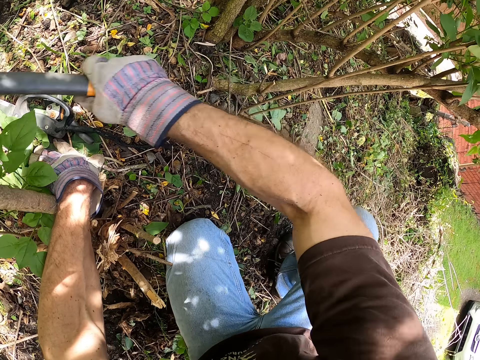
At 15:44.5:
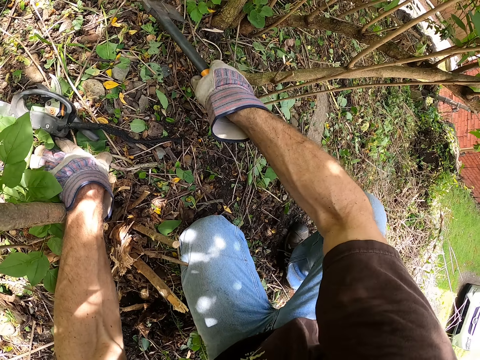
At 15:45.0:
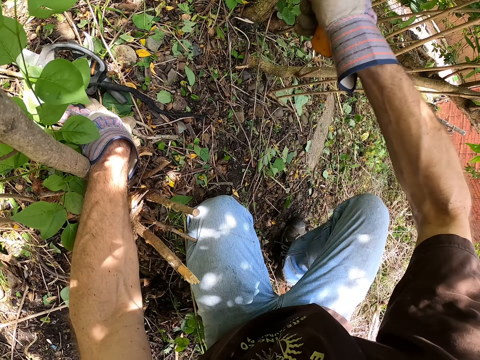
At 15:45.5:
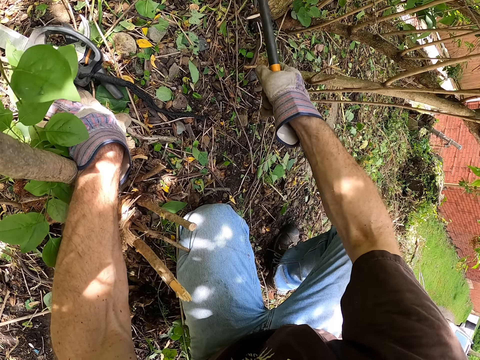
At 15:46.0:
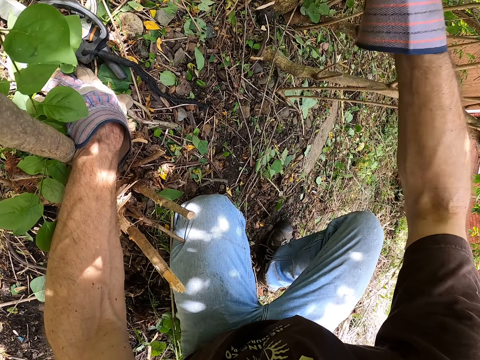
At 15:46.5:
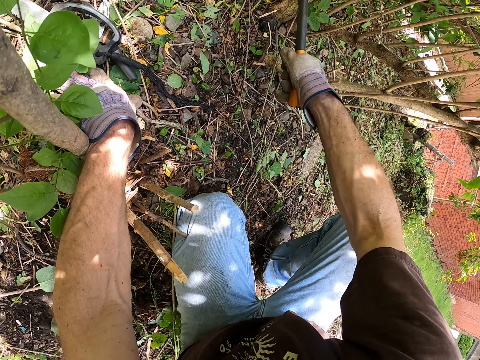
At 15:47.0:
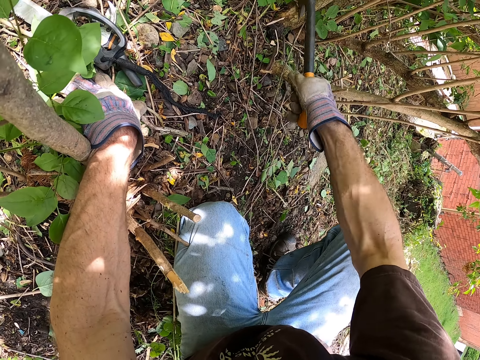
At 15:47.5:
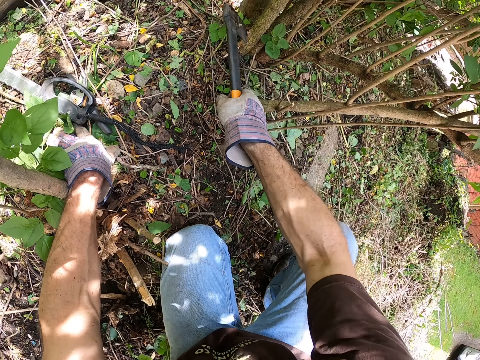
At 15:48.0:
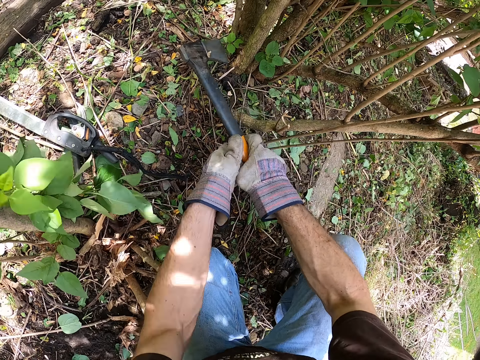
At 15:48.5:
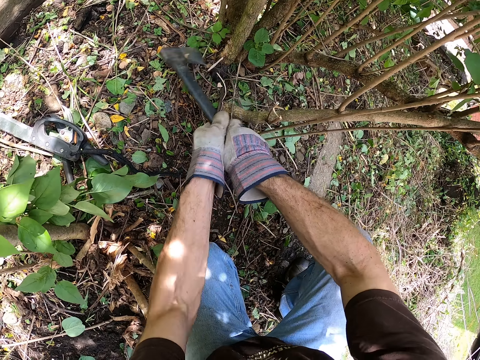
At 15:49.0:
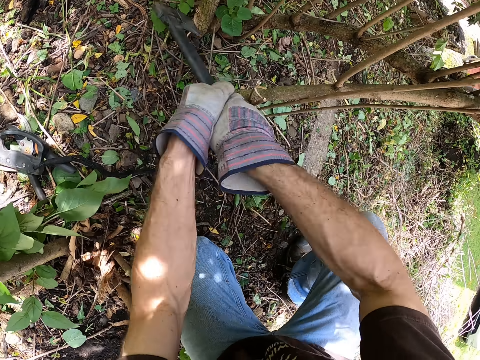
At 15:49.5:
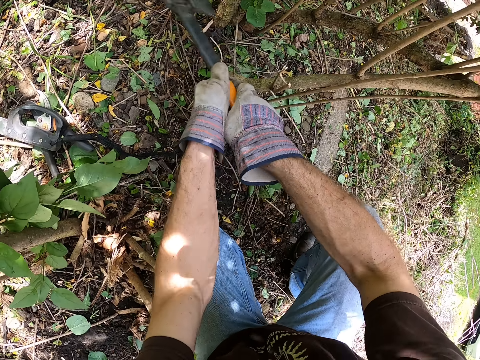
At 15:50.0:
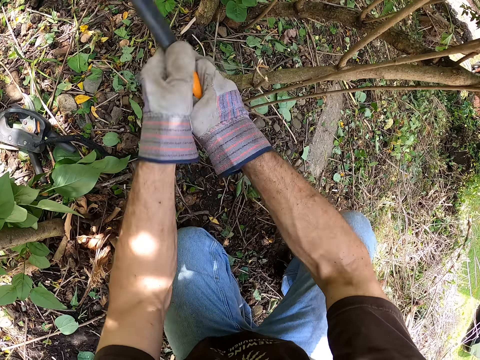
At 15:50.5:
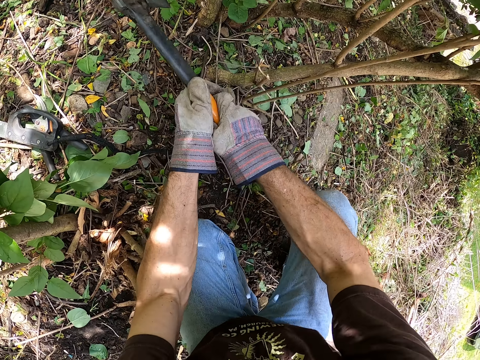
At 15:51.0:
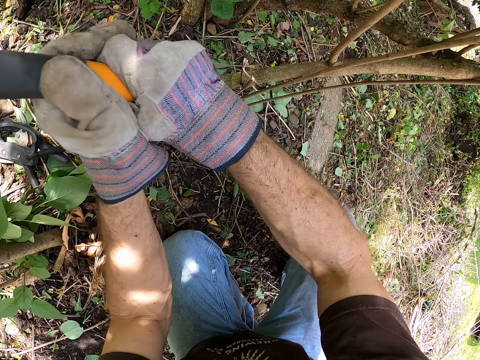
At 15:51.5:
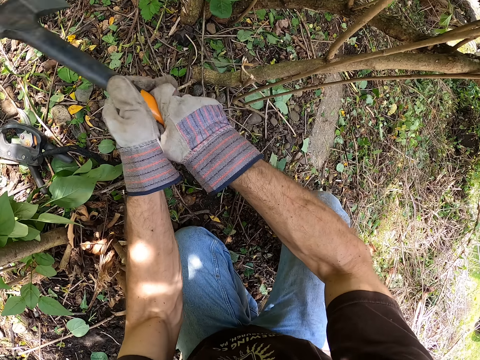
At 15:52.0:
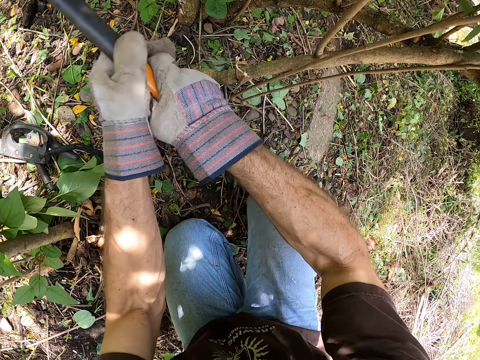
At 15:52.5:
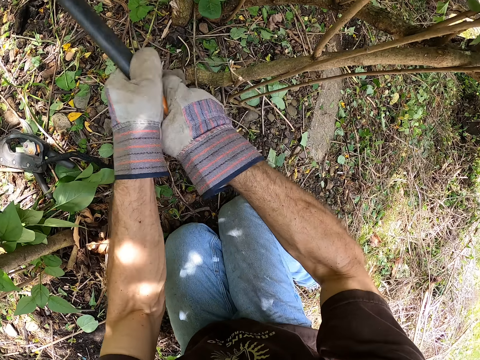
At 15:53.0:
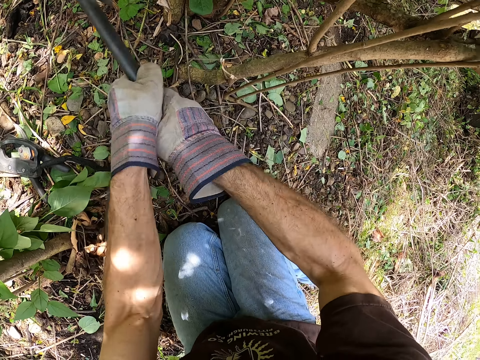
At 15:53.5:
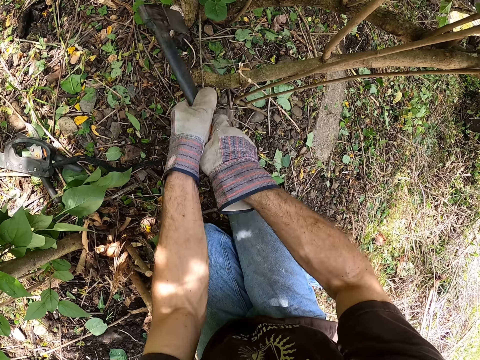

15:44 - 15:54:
The camera wearer cuts the tree branch with the axe in his right hand. He holds the axe with both hands. He cuts the tree branch with the axe in his hands.

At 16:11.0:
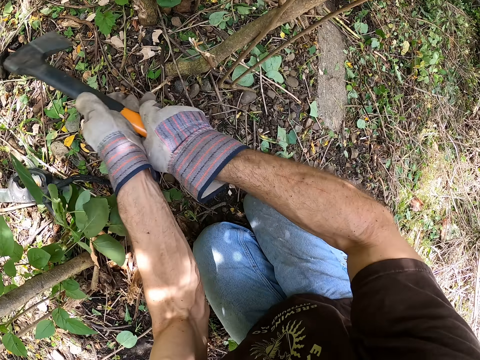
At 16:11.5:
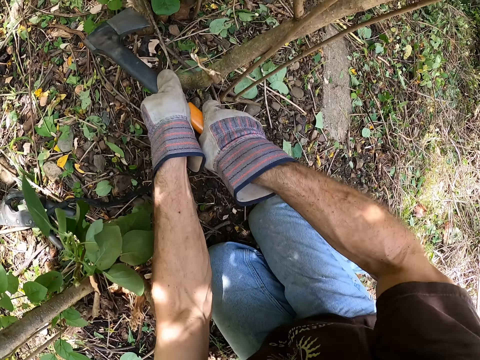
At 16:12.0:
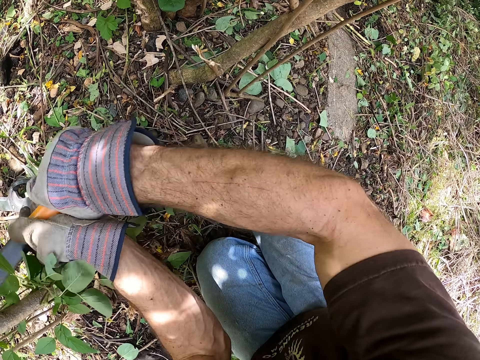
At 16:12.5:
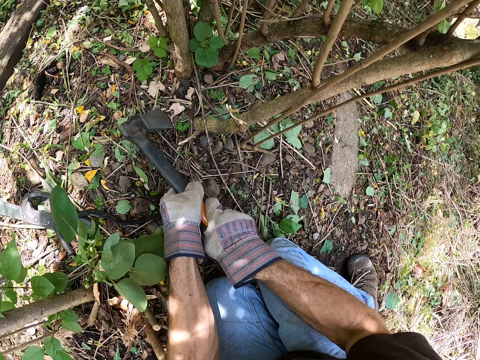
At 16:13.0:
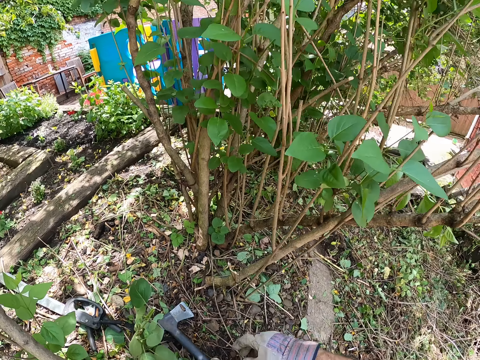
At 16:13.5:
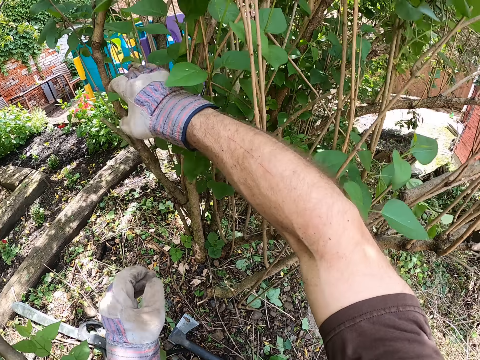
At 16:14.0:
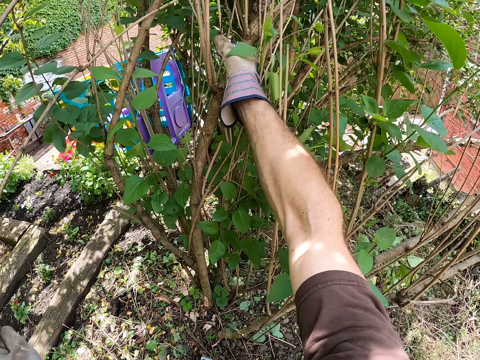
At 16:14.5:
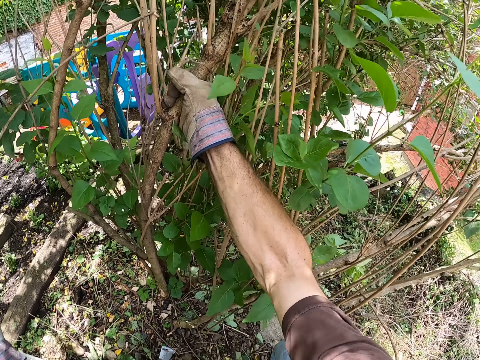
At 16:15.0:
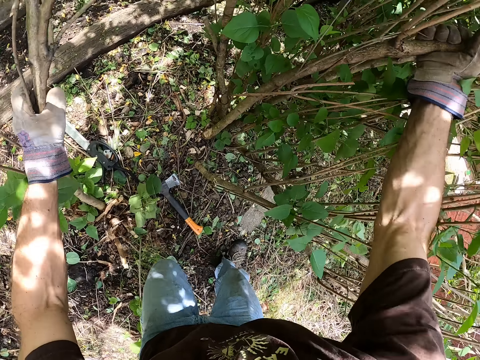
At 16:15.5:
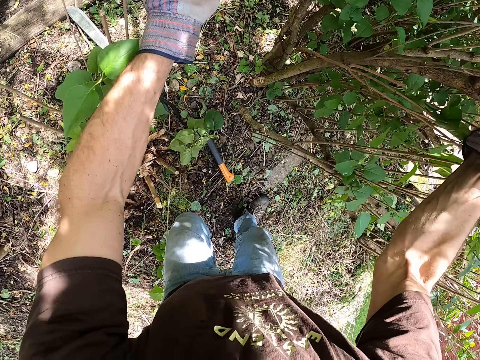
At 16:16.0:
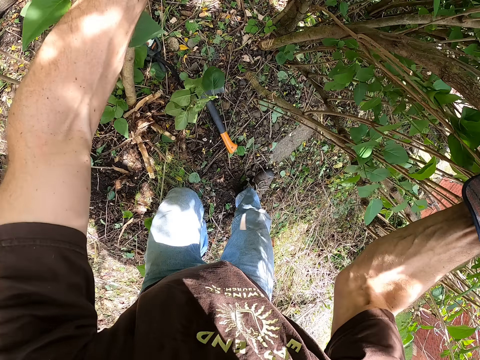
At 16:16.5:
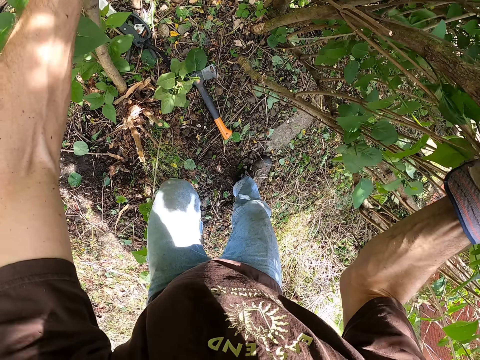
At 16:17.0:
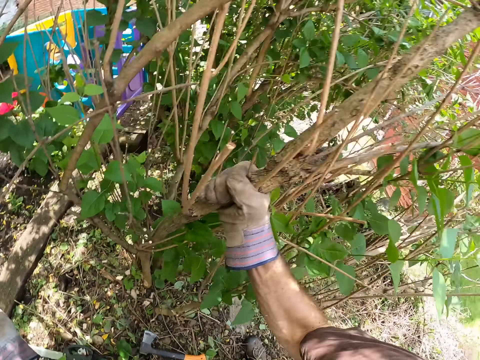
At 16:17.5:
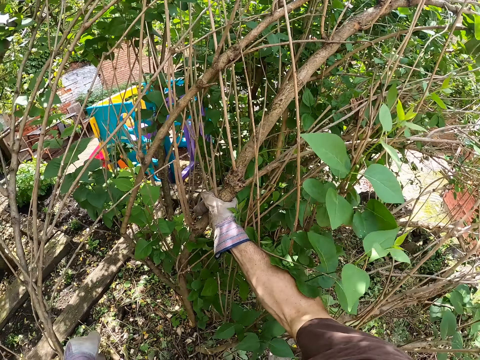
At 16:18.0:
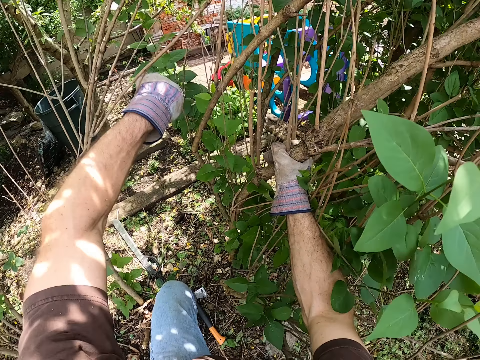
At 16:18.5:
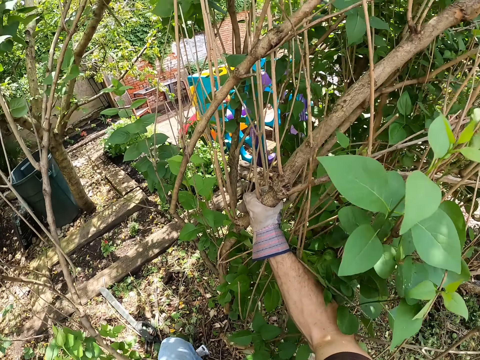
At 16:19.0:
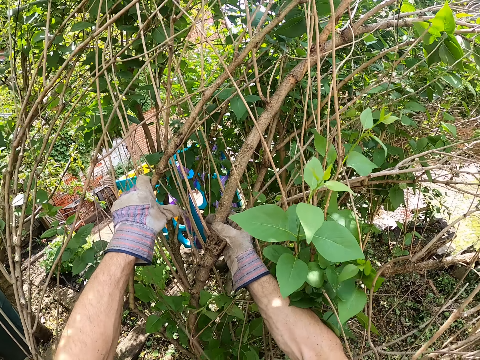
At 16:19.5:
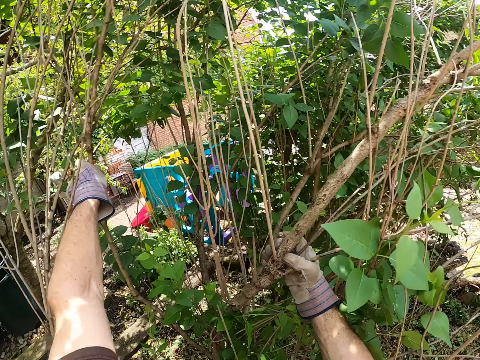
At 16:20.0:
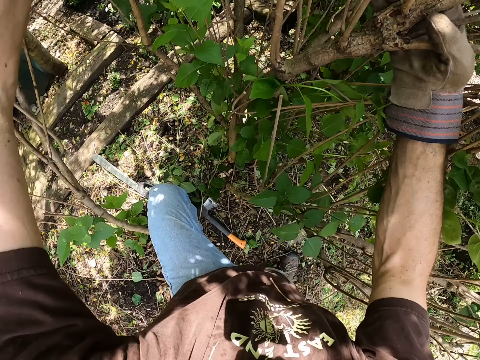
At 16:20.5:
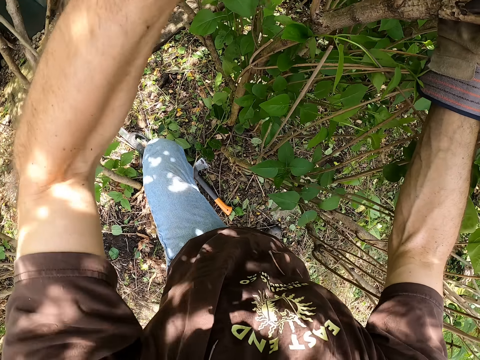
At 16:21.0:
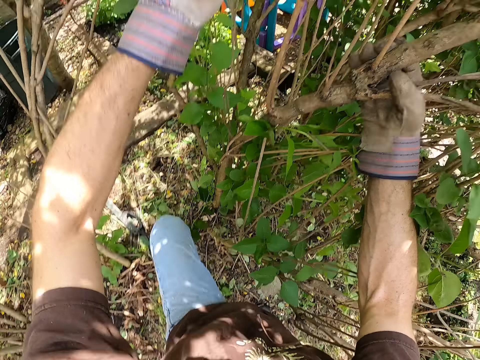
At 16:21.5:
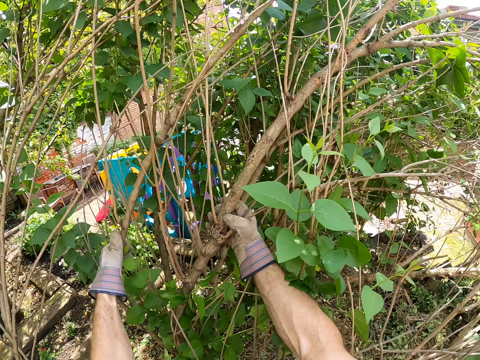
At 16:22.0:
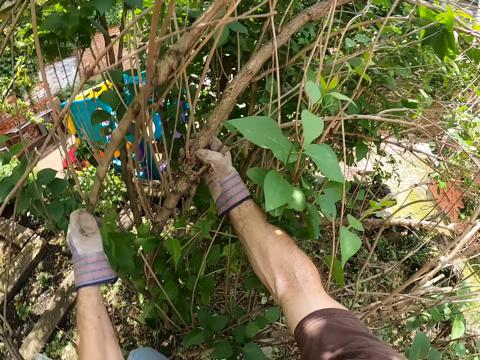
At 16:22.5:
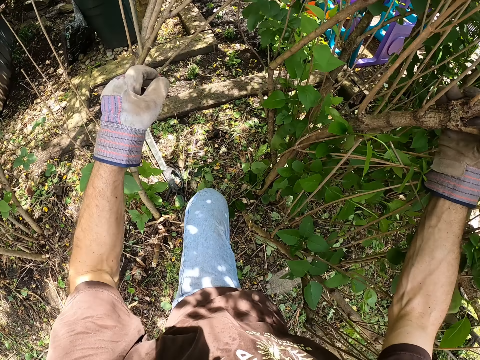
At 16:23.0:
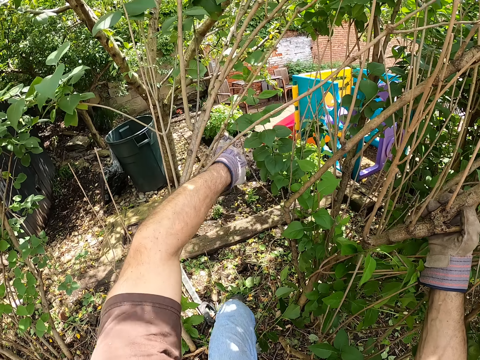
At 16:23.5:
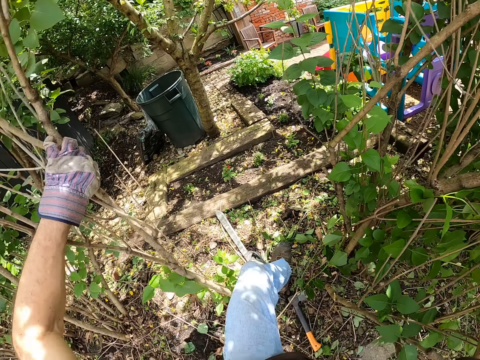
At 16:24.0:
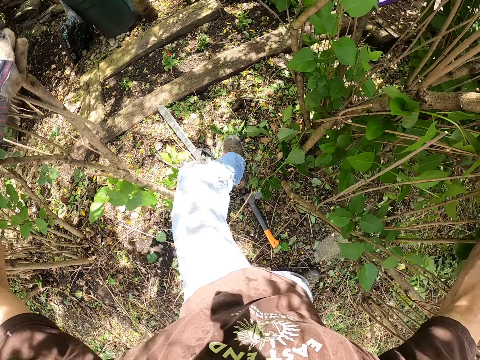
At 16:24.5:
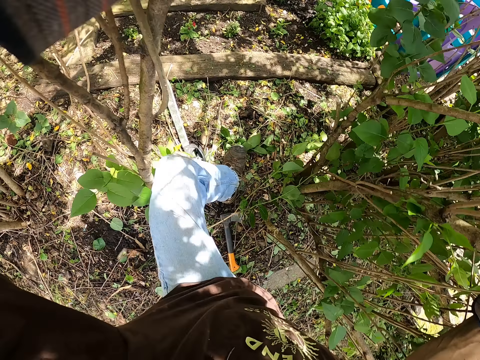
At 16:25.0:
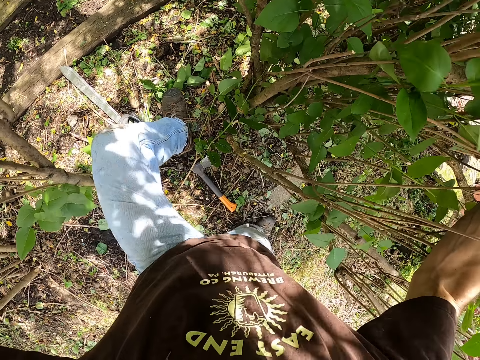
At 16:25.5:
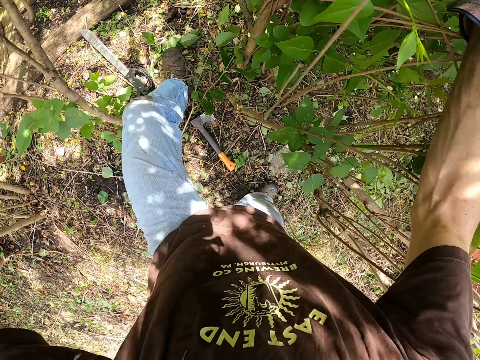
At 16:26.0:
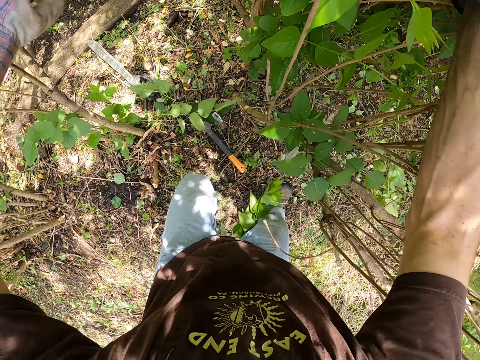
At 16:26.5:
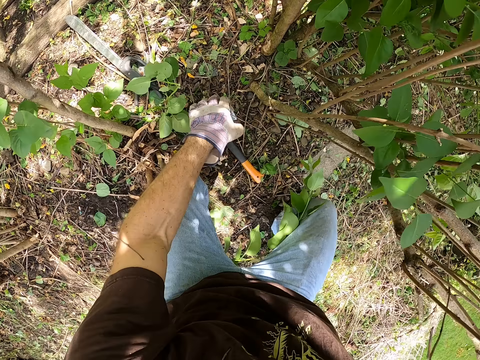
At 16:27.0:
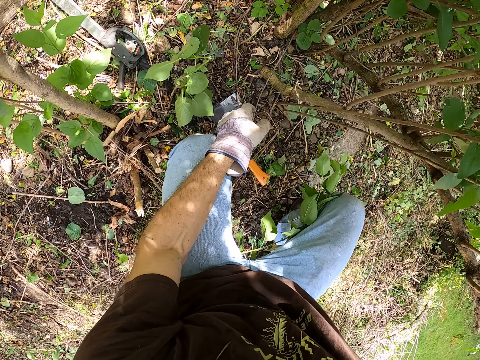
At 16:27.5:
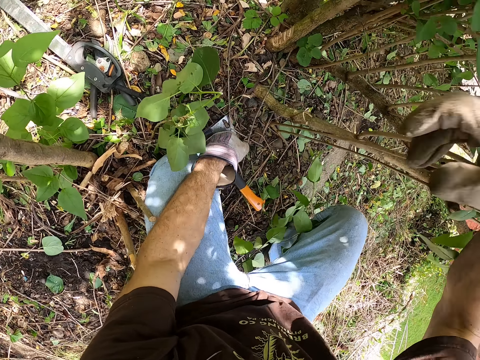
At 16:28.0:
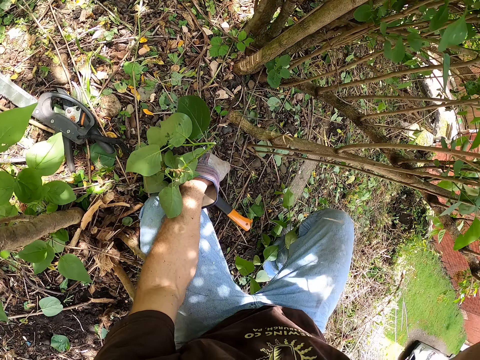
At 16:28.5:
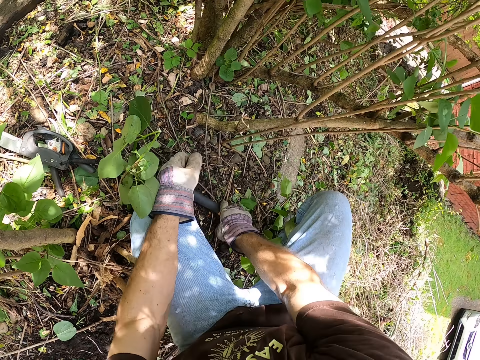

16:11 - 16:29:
The camera wearer puts the axe on the floor with his hands. He bends the woods in the bush. He pulls the branch with his right hand. He holds a second tree with his left hand. He separates the branches of the trees with his left hand. He bends.
